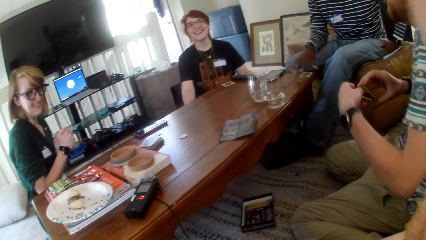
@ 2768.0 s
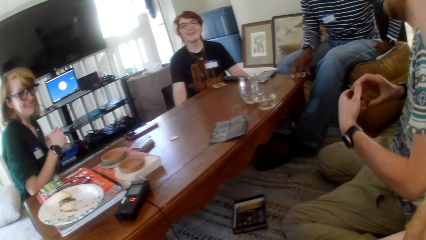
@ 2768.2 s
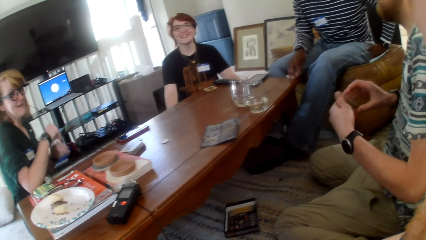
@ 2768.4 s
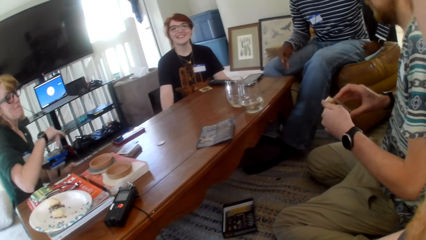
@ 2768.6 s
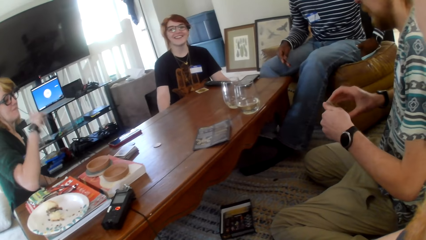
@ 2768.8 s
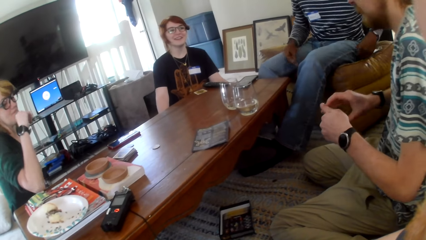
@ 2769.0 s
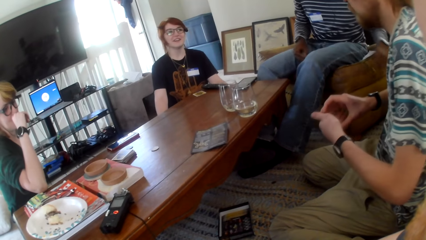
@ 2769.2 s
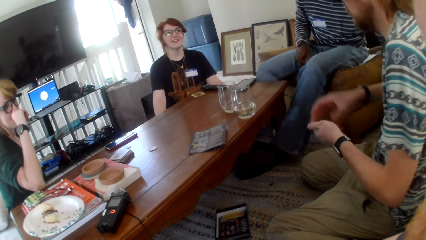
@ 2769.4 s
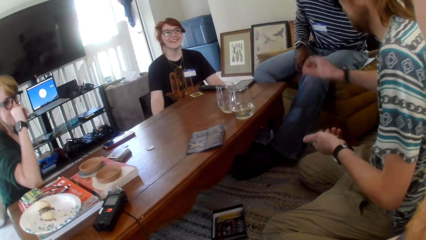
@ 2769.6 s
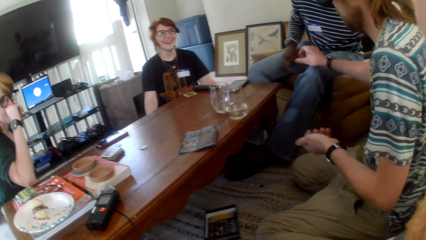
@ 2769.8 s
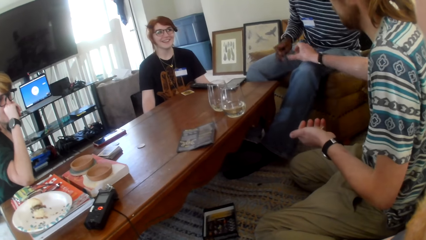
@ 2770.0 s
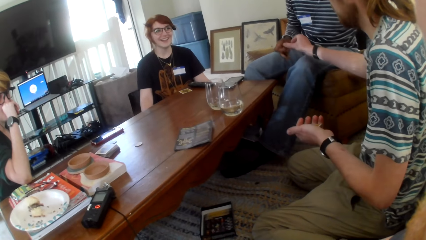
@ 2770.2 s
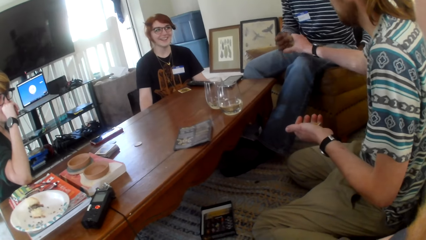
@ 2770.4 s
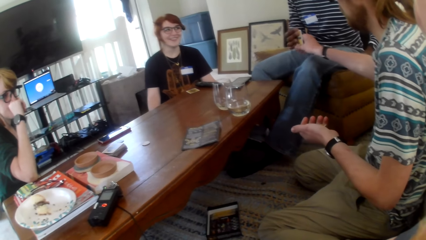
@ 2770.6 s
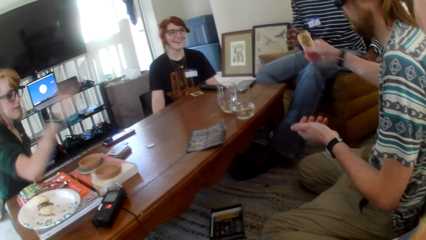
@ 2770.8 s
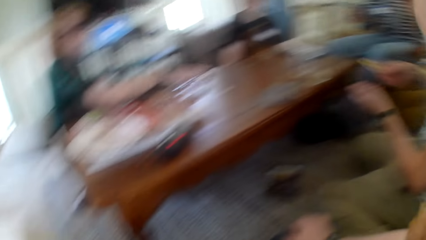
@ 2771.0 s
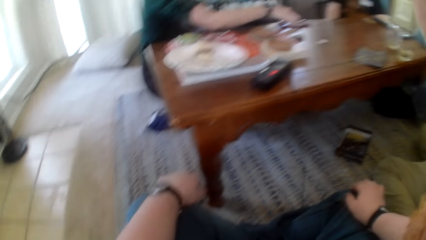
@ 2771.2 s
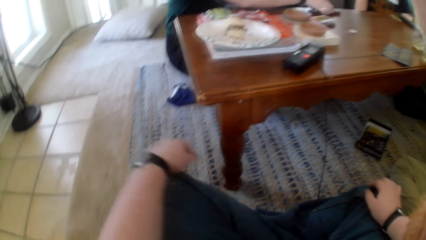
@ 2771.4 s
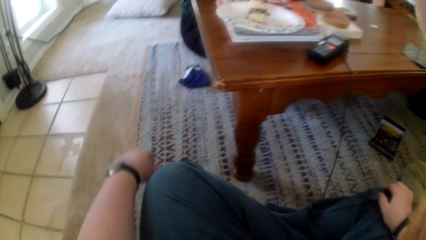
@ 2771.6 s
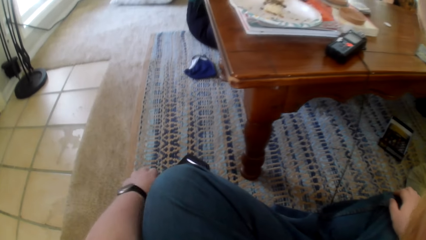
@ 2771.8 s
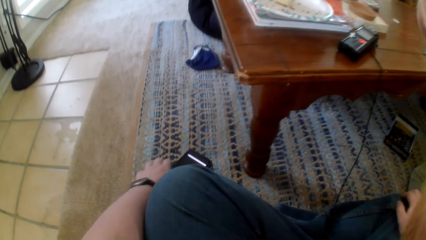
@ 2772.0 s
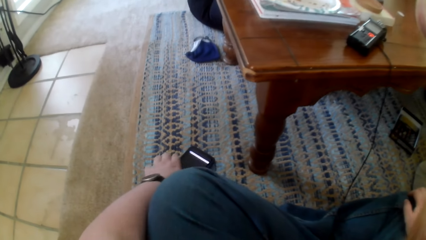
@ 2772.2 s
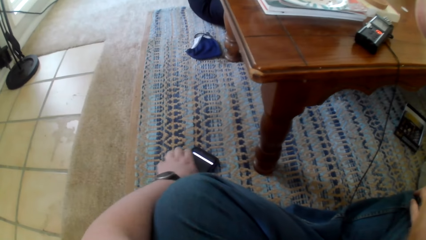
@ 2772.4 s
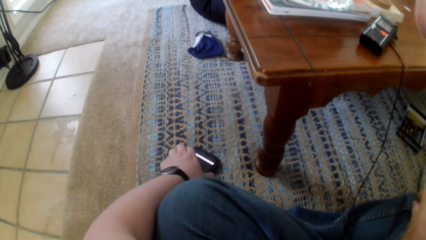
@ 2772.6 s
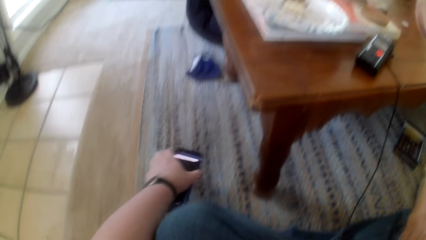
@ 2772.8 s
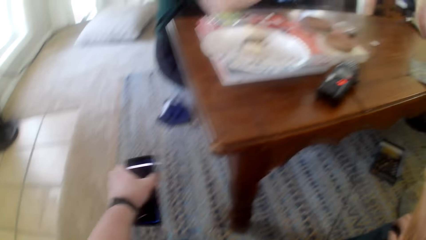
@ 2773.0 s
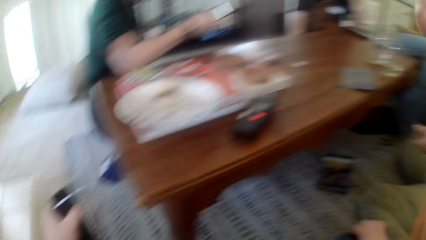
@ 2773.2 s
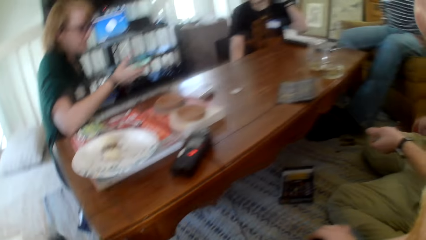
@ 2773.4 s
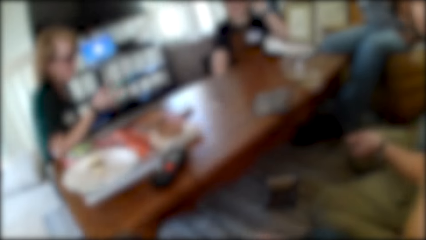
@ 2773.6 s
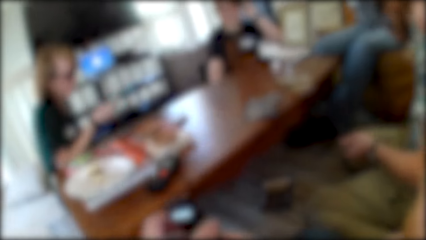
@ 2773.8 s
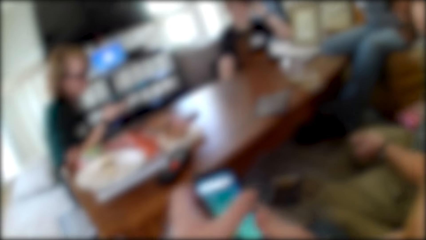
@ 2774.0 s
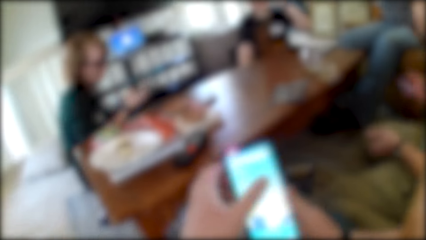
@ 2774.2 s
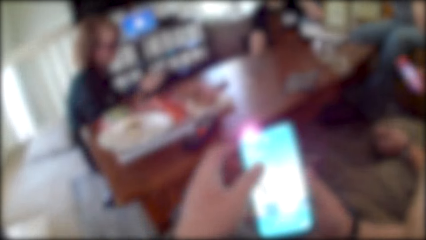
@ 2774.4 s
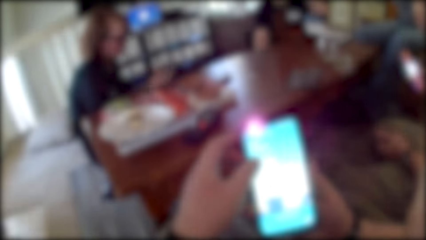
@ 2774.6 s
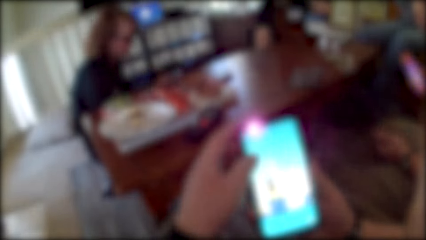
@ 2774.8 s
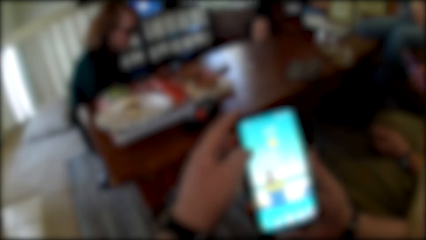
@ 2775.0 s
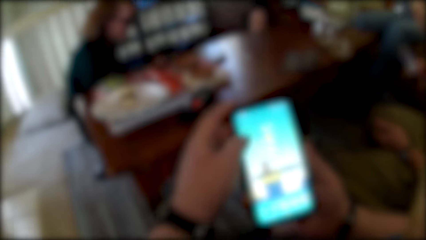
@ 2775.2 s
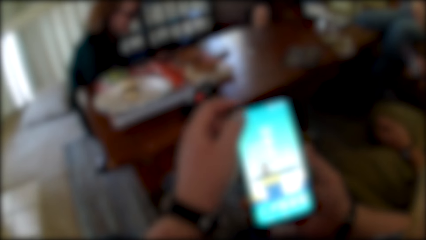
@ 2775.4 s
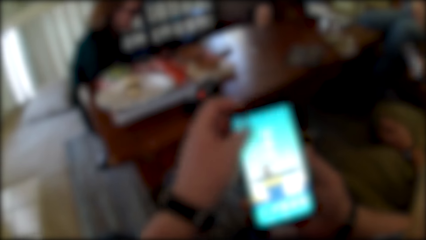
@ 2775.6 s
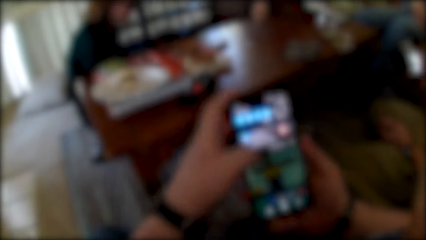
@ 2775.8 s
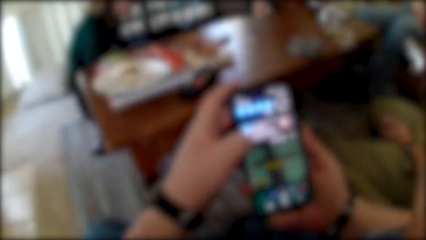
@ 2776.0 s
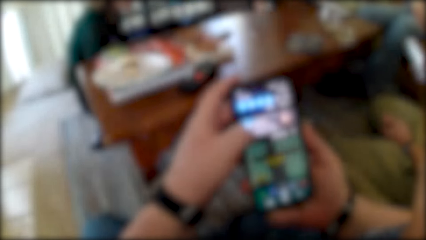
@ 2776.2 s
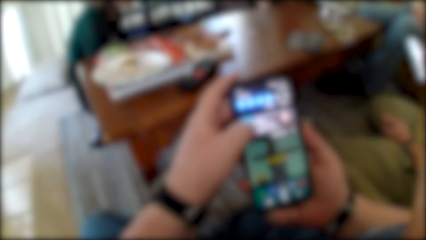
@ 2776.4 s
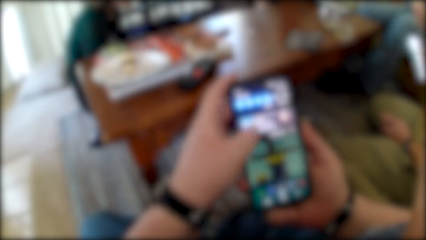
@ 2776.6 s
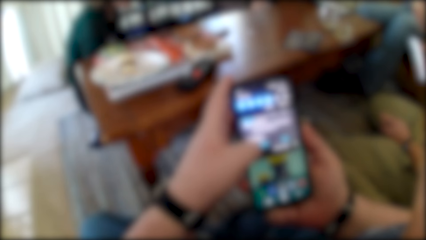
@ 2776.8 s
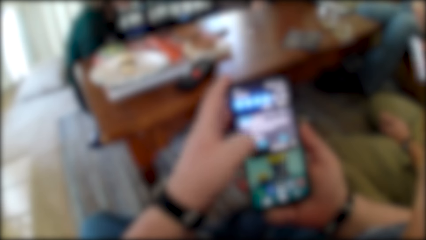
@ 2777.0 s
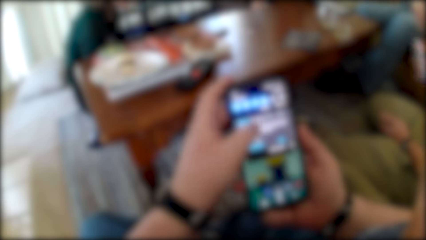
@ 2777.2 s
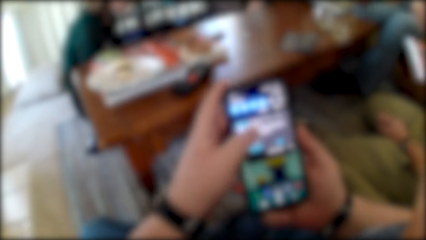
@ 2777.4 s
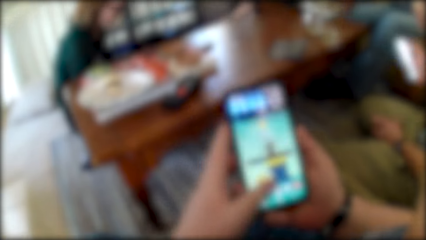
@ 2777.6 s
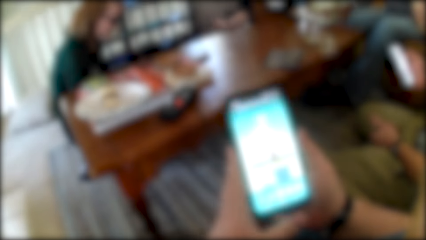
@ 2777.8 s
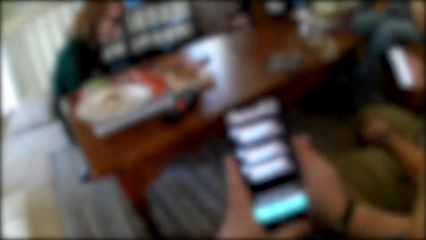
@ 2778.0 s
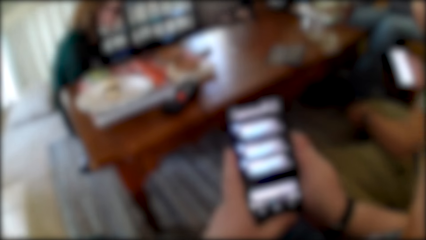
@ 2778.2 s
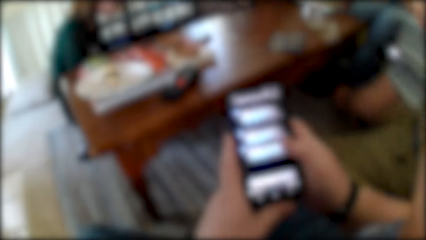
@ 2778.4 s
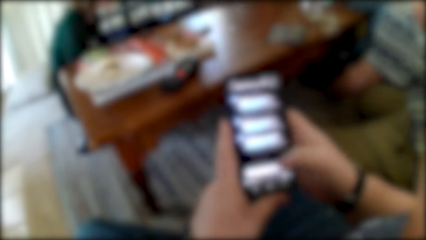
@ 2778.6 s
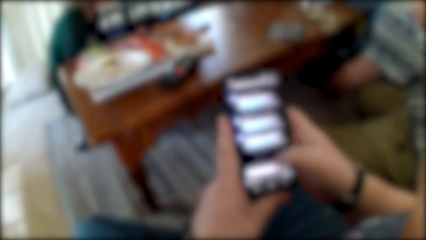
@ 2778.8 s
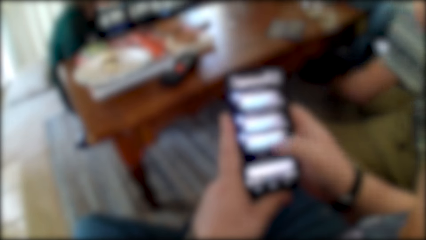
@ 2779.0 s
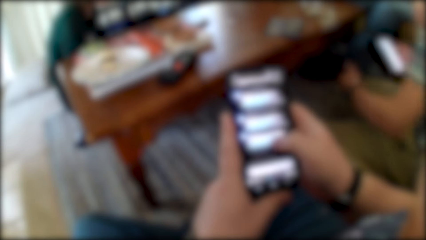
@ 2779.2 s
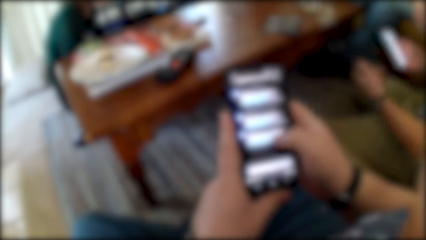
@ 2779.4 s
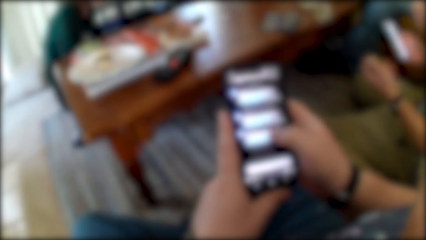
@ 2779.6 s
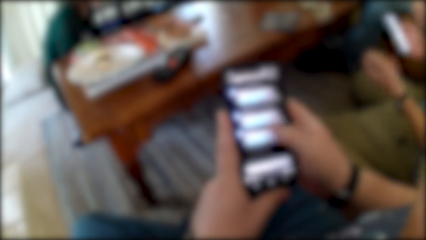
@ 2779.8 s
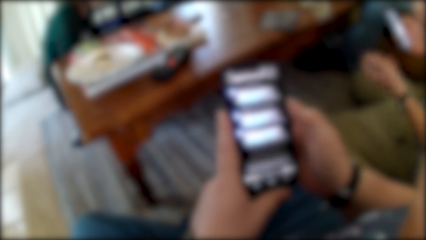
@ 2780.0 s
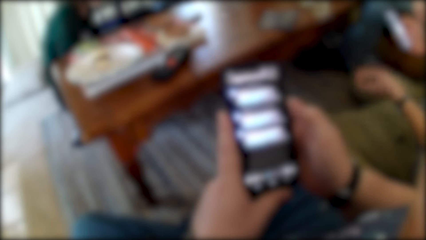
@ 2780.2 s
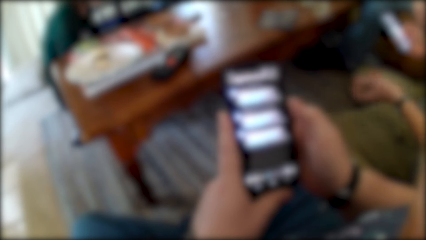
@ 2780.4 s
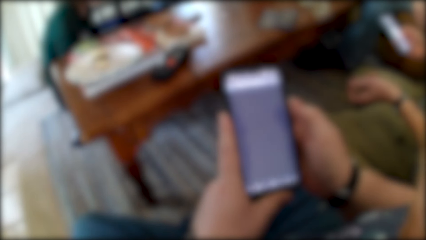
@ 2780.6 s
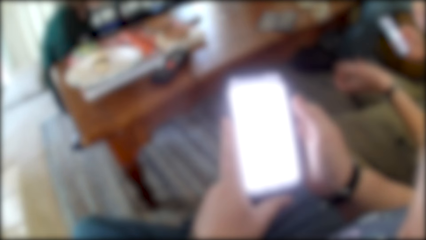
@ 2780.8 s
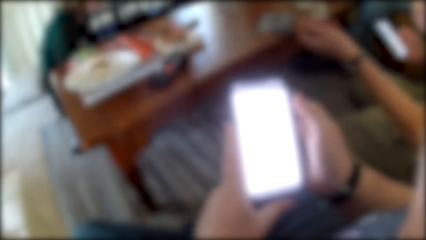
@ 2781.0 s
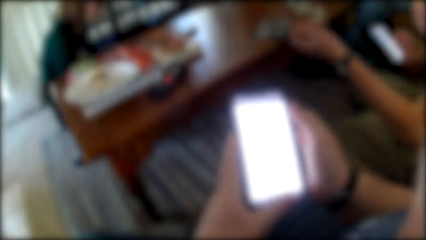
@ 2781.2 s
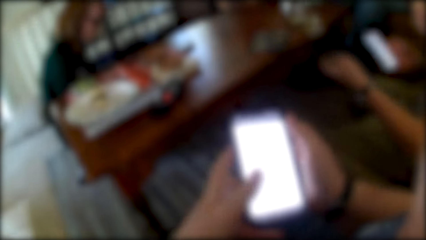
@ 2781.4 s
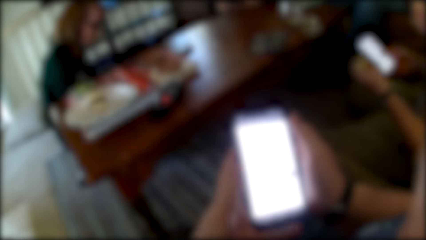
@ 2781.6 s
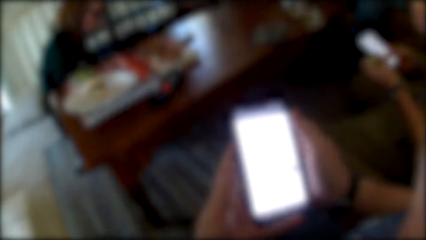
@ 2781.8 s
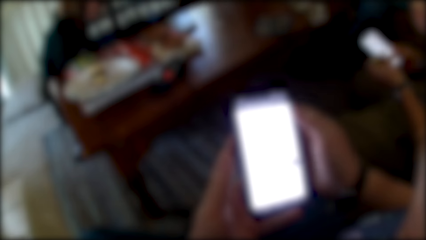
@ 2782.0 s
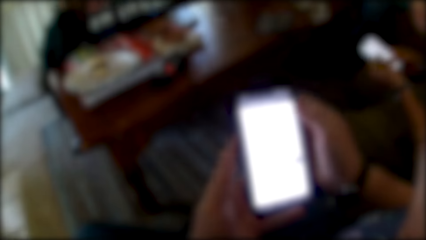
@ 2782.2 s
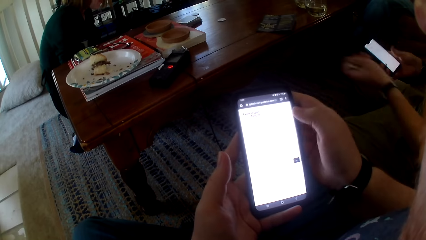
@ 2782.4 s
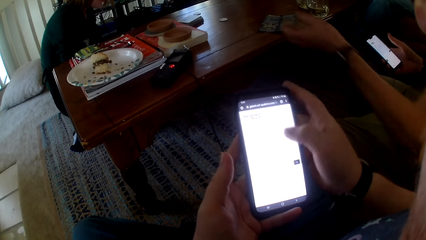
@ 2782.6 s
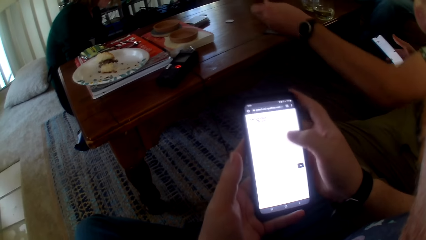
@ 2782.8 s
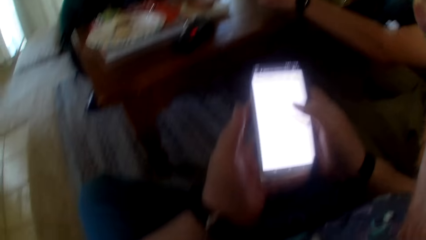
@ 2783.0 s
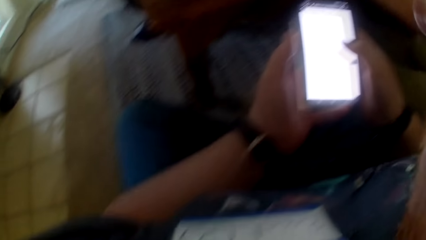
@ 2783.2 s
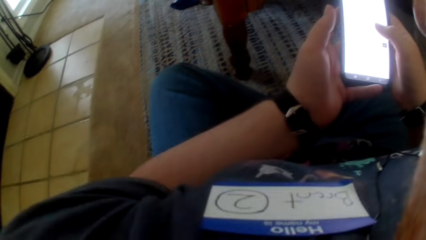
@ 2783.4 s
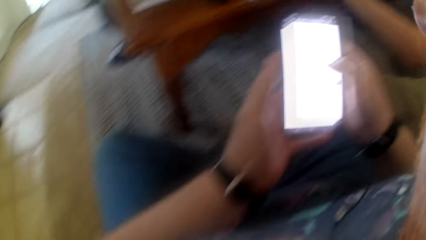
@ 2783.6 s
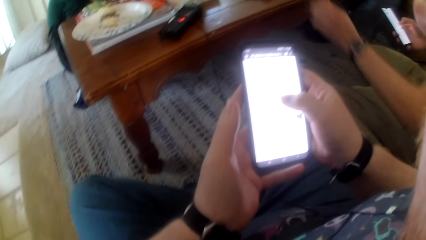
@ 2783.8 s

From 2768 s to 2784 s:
A person picks up a card from another person. The camera wearer picks up a phone on the floor. They check the phone and operate the phone.
